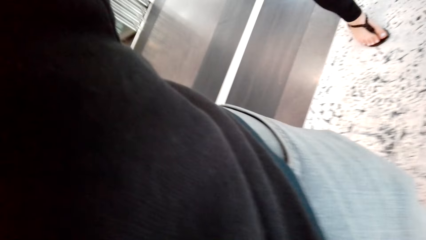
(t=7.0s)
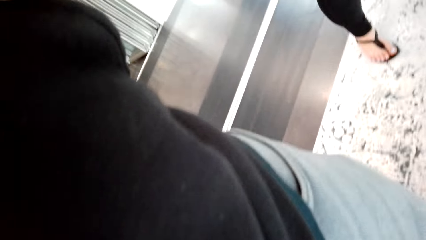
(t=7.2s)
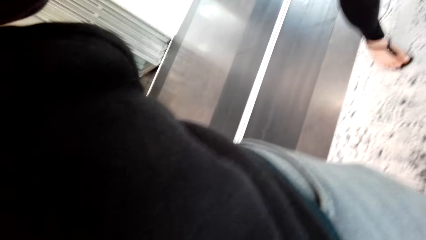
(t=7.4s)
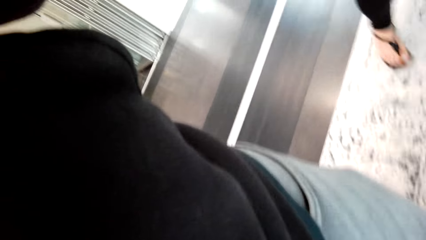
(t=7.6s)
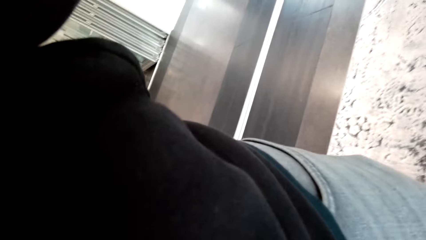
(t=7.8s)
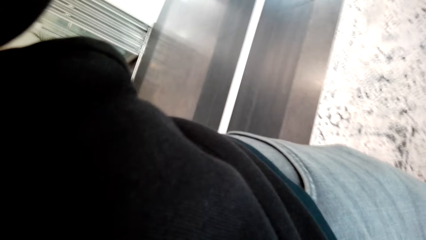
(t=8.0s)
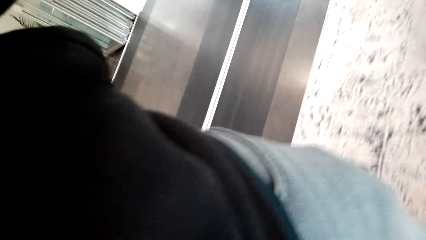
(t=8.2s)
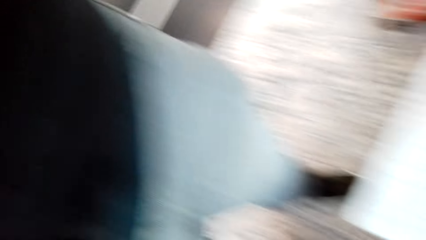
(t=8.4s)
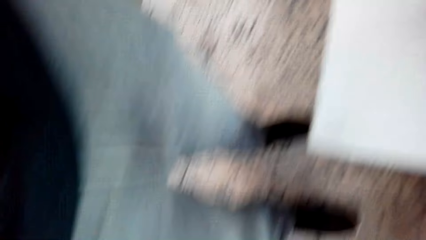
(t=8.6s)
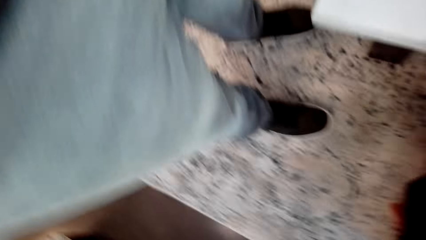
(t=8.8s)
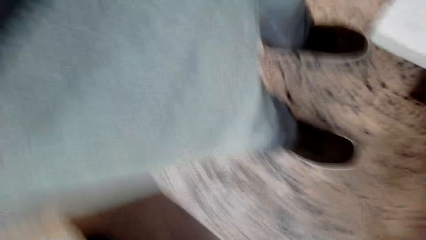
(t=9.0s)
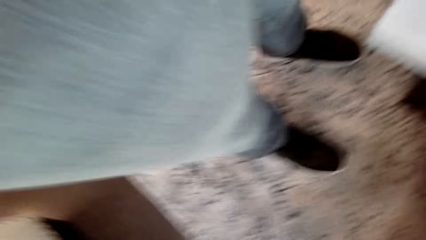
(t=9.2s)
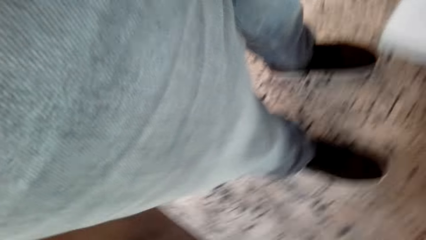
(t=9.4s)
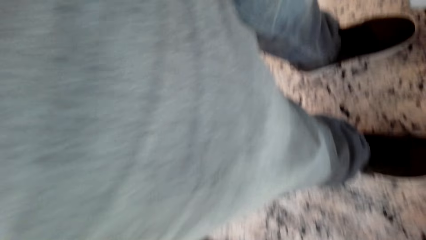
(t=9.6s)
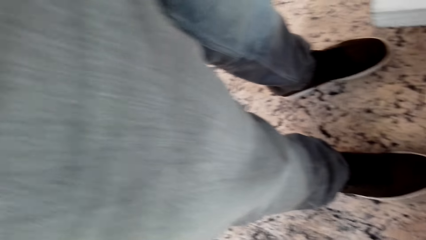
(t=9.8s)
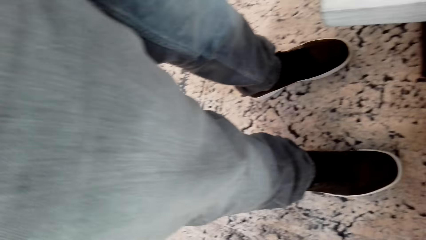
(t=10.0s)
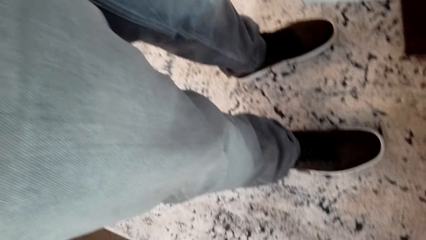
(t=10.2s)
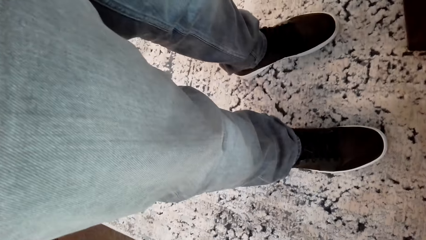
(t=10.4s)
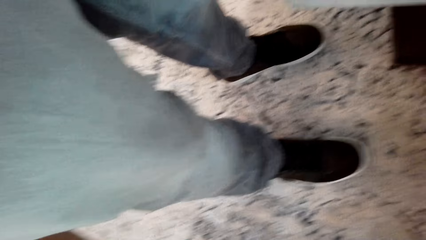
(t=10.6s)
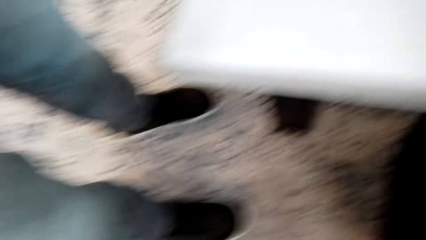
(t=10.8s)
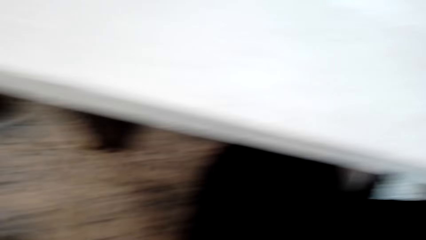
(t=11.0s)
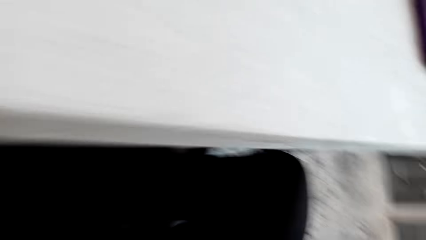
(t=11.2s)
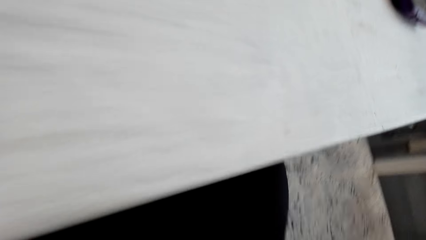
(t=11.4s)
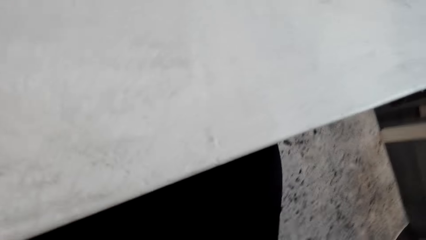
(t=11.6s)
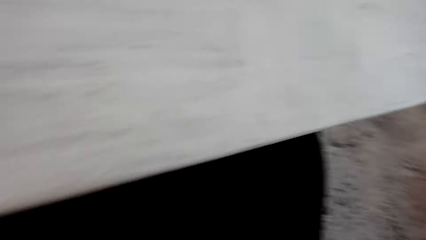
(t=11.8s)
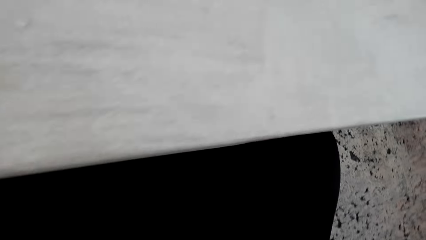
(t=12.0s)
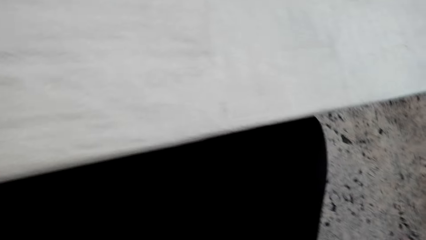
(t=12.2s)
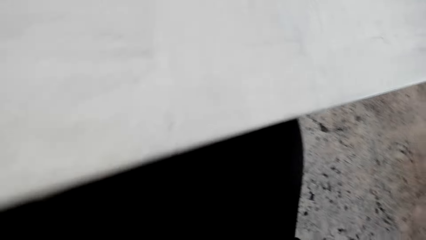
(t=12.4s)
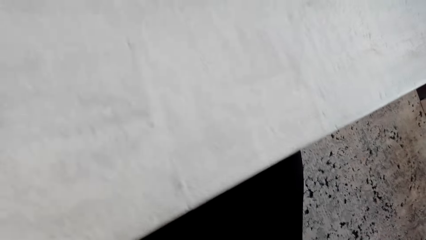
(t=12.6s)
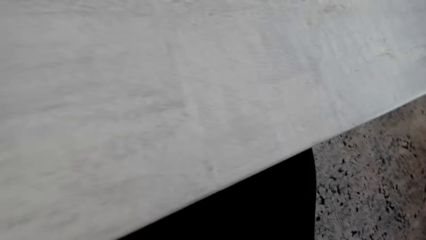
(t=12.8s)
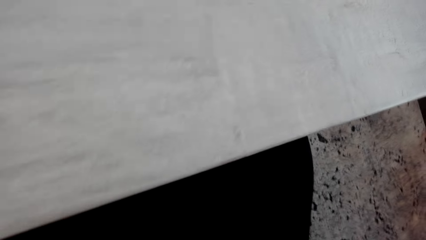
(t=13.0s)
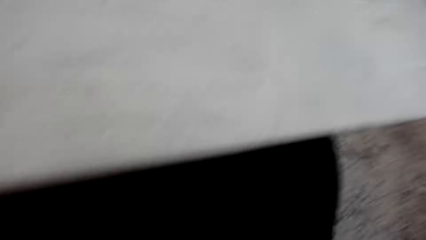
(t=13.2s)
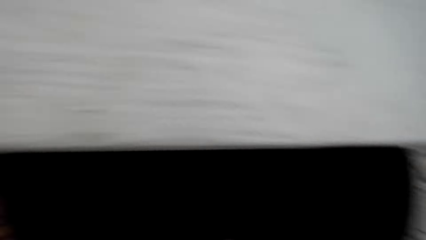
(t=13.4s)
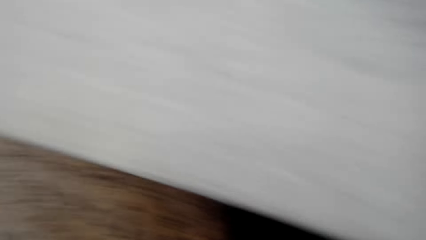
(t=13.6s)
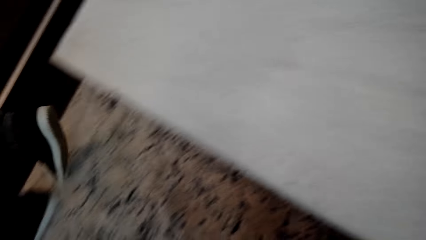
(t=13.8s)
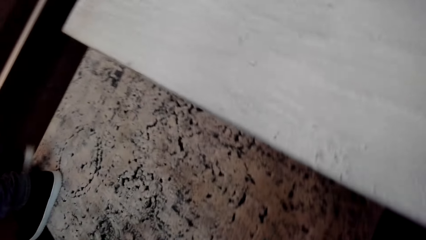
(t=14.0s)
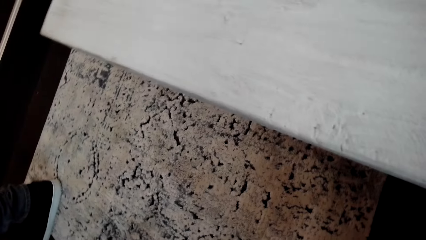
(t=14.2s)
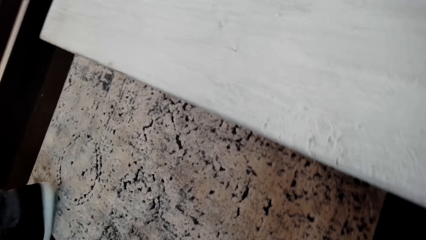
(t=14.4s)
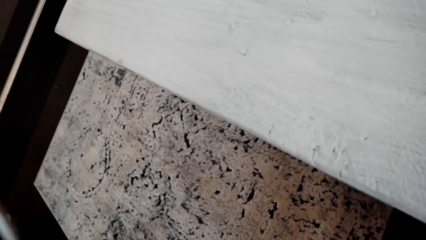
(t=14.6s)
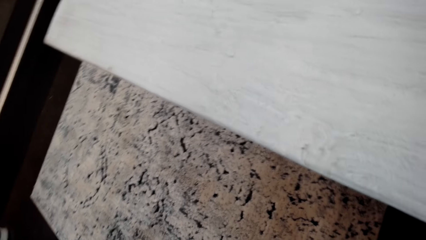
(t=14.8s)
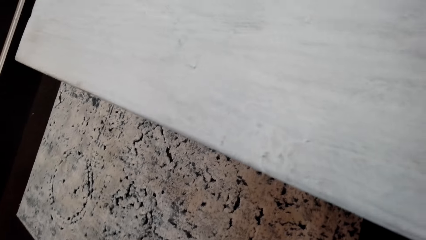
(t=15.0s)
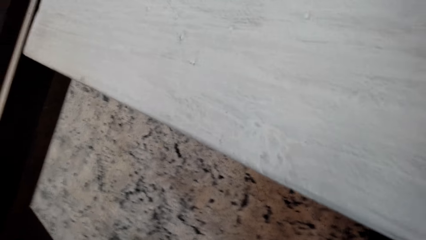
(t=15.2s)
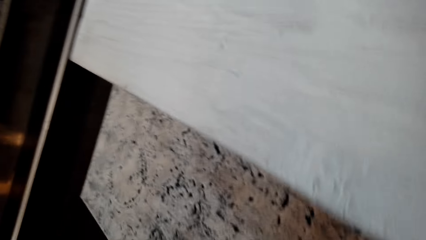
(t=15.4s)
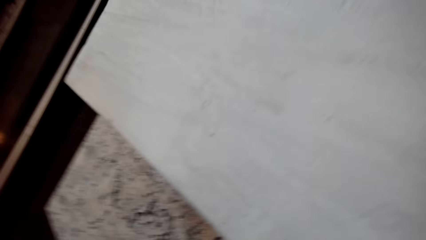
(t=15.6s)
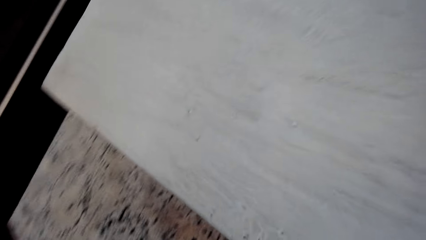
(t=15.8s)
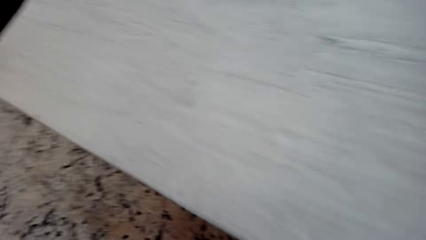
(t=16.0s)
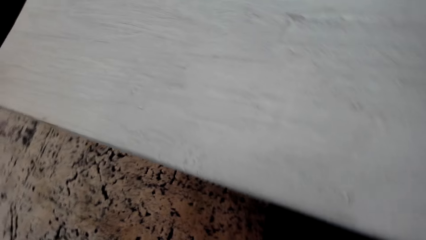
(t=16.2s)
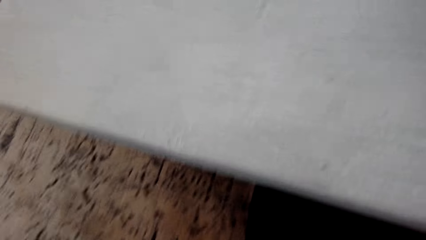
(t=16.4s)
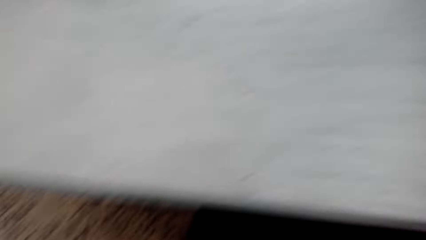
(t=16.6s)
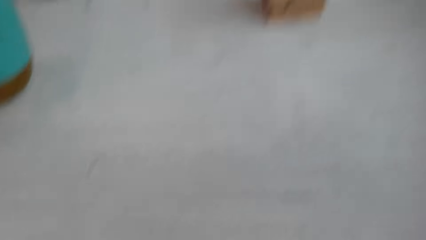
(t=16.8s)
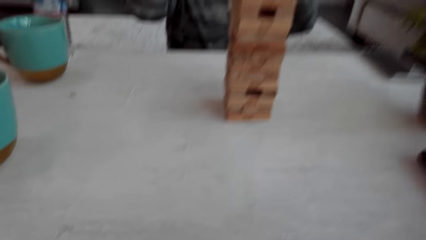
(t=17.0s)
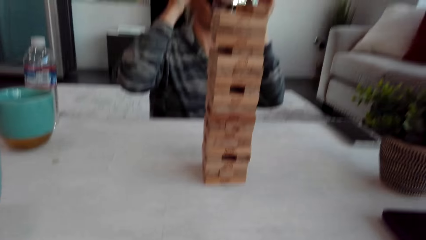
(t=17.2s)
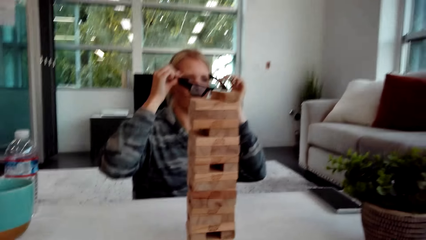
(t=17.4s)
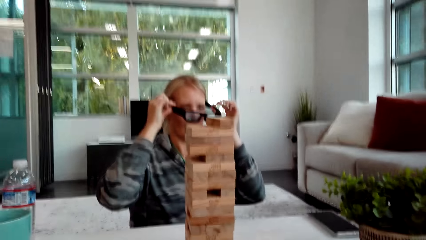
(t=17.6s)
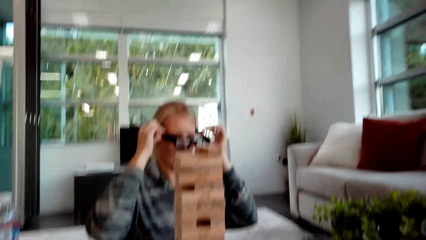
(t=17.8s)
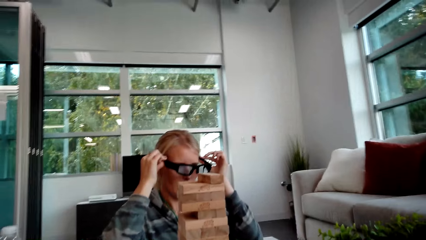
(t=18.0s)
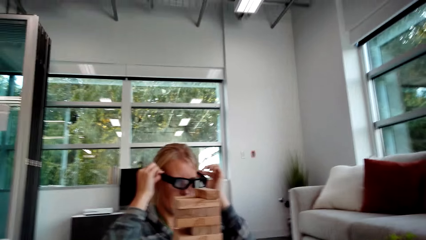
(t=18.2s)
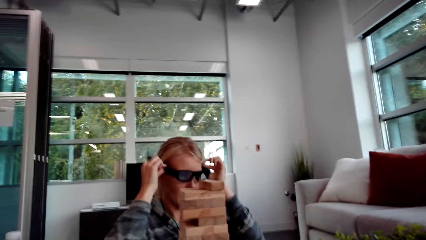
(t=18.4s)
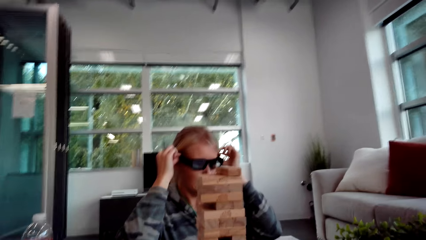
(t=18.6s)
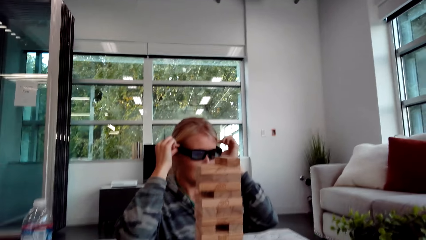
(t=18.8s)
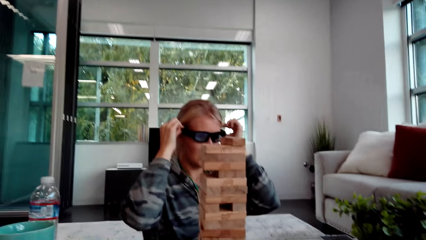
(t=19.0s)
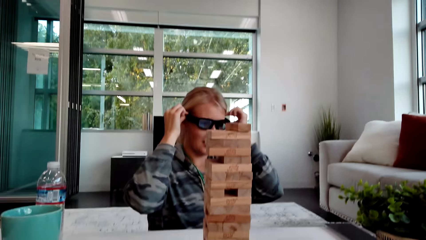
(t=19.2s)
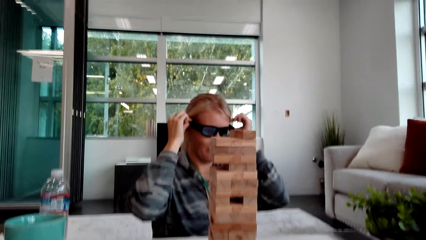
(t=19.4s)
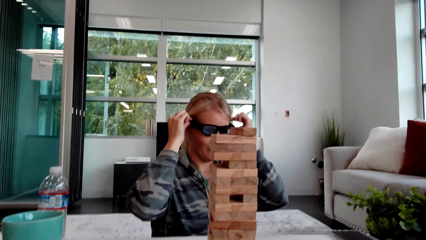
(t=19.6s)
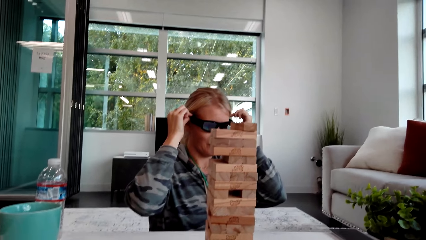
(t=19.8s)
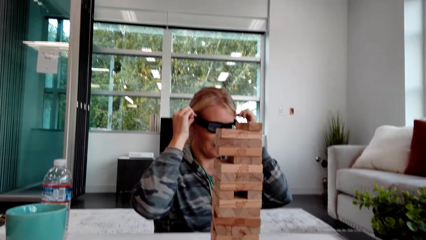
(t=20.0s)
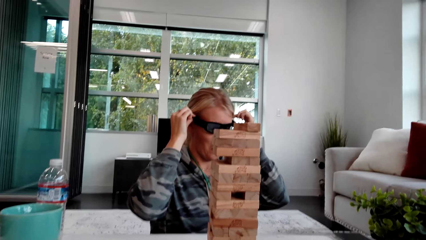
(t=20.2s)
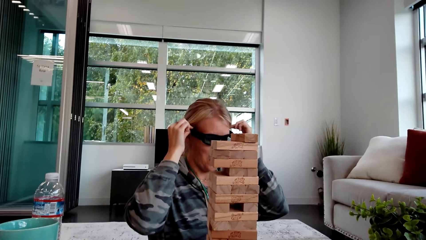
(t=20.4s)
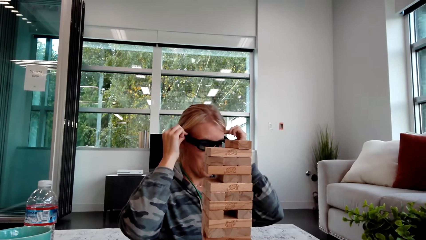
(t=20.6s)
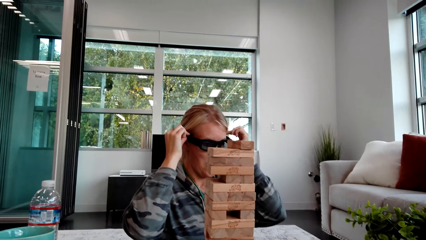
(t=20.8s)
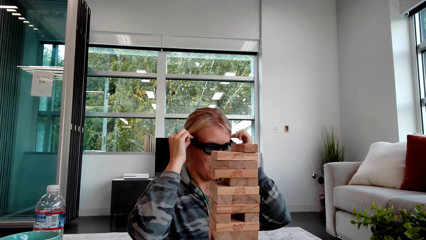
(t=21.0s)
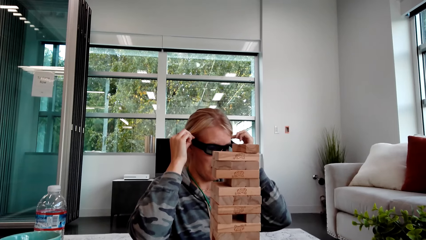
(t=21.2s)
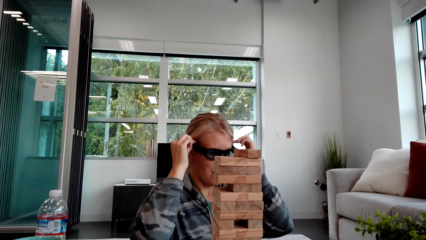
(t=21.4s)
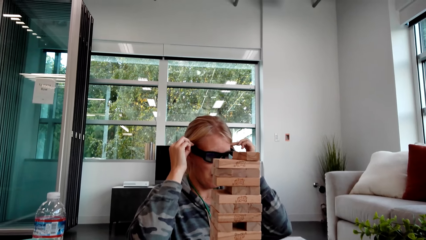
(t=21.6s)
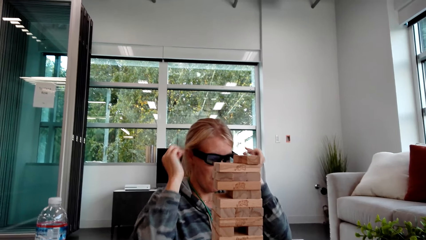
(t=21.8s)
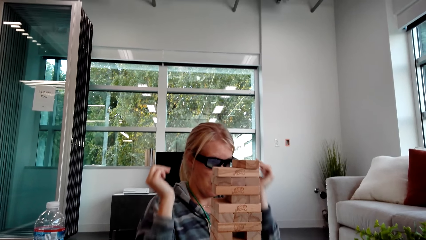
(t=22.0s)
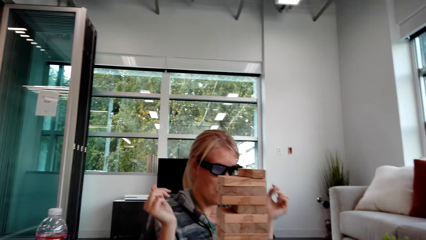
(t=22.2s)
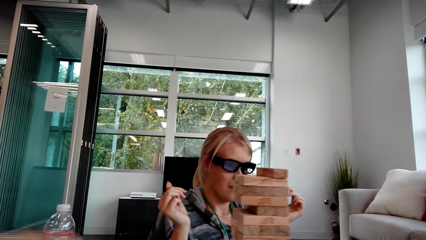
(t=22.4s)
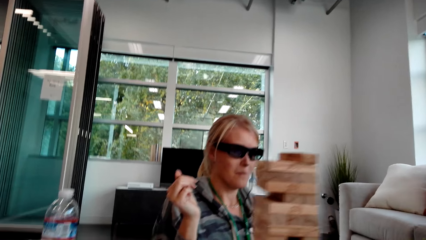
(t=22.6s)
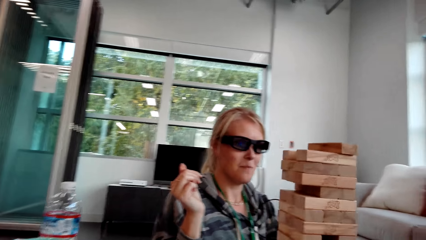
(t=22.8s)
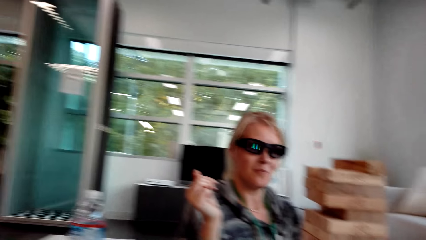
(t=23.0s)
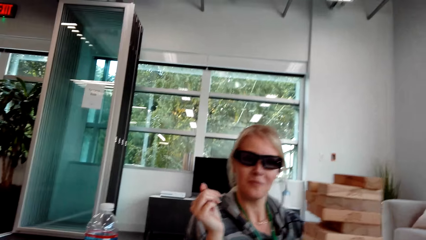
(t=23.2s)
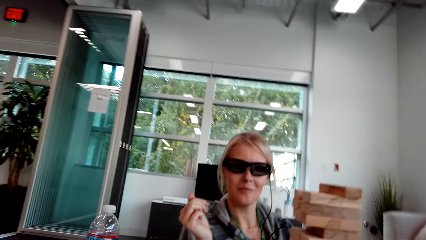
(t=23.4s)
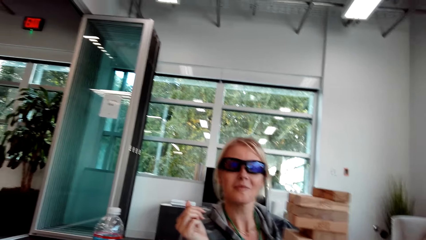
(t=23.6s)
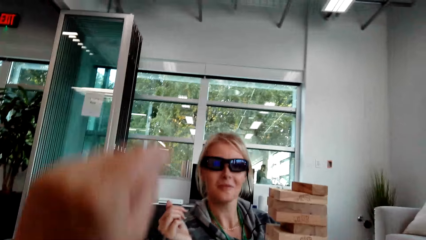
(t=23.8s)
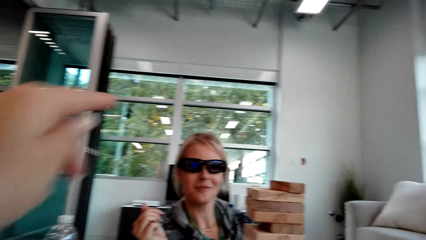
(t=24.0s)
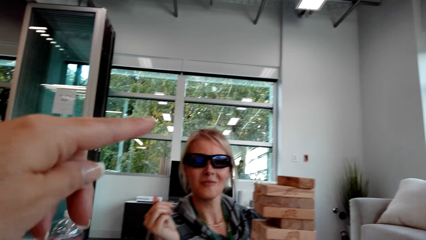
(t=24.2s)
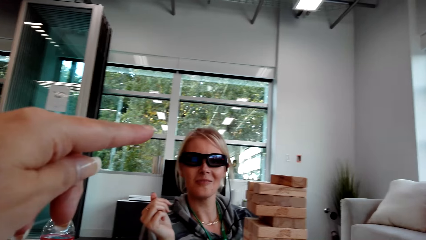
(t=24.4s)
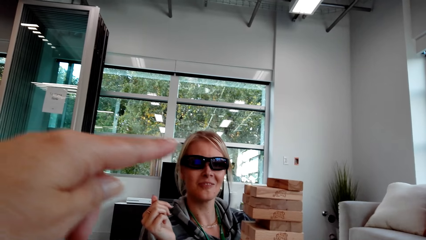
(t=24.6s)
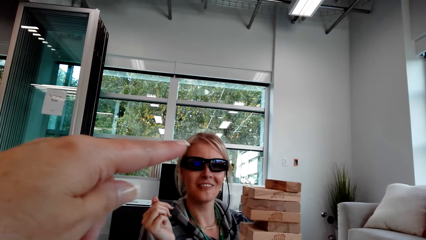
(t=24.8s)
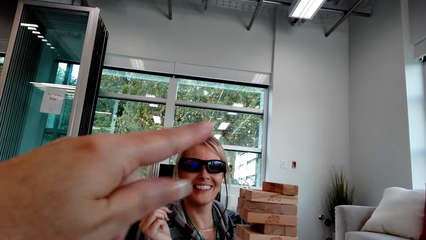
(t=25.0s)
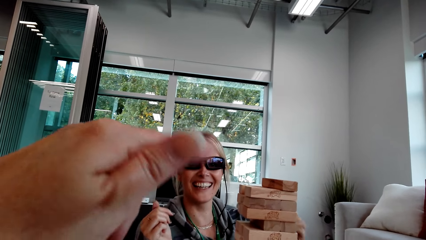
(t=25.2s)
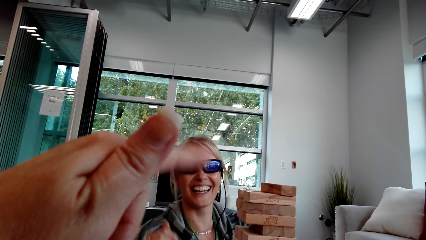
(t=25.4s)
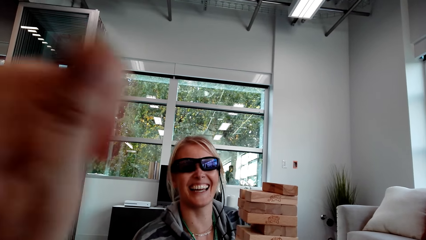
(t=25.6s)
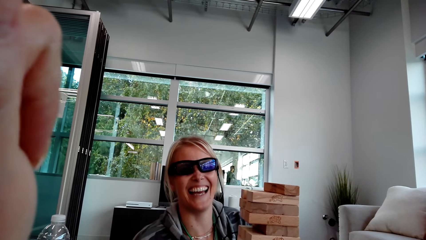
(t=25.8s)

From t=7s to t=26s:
A man lifts the hand. The camera wearer looks around and walks in the house. A woman holds spectacles. The woman wears the sunglasses. The camera wearer moves the hands. The woman interacts with another person.
